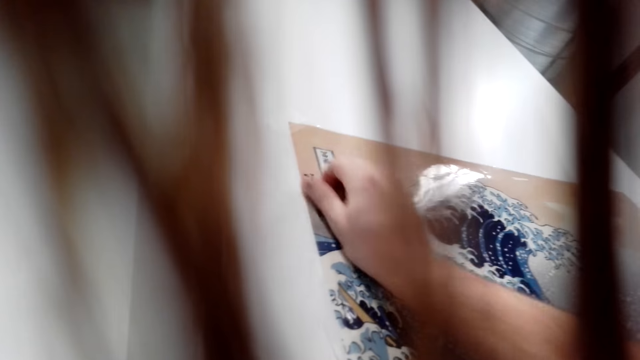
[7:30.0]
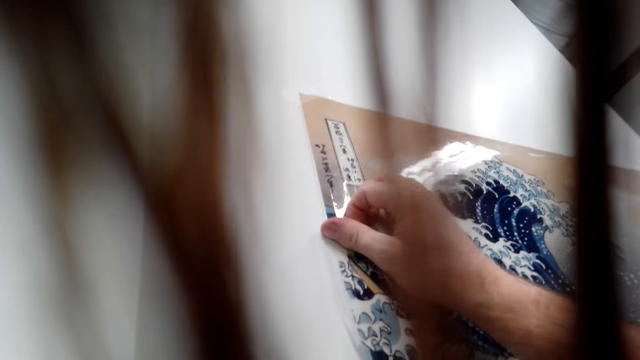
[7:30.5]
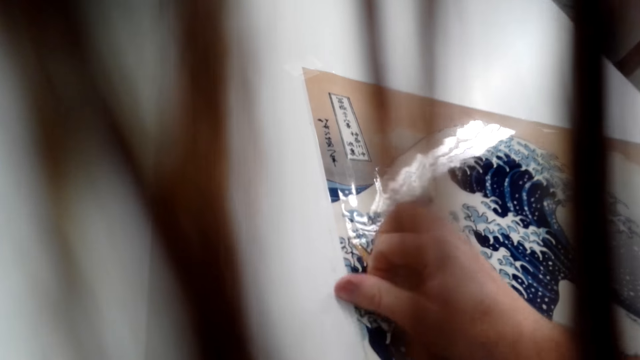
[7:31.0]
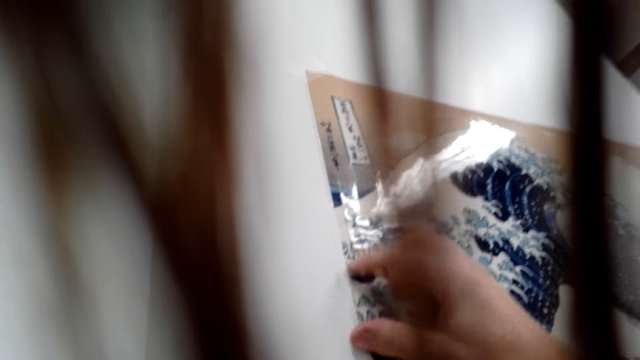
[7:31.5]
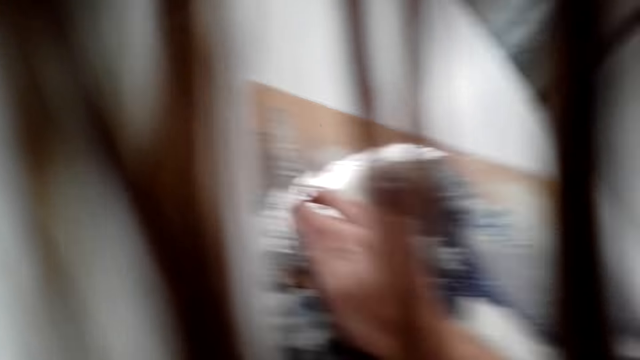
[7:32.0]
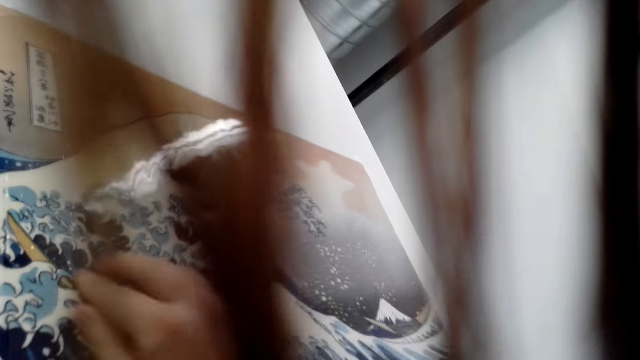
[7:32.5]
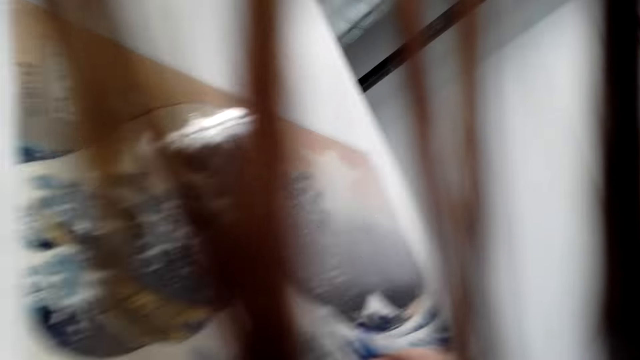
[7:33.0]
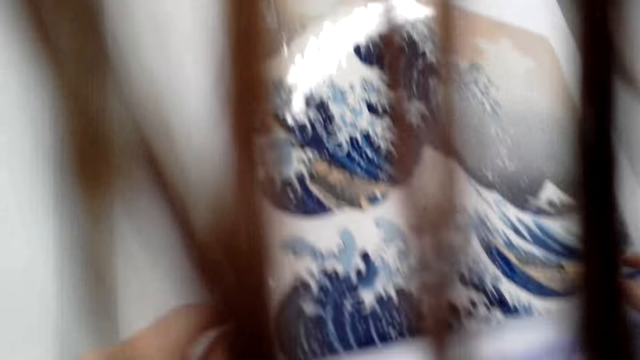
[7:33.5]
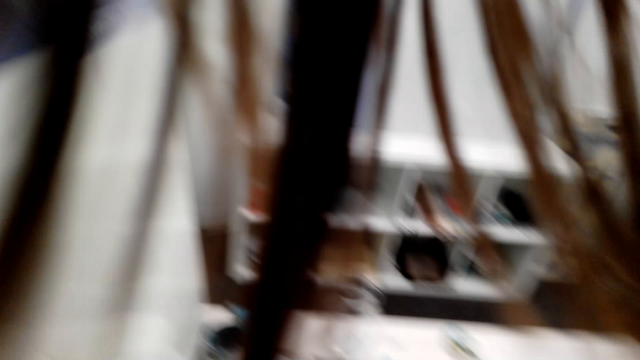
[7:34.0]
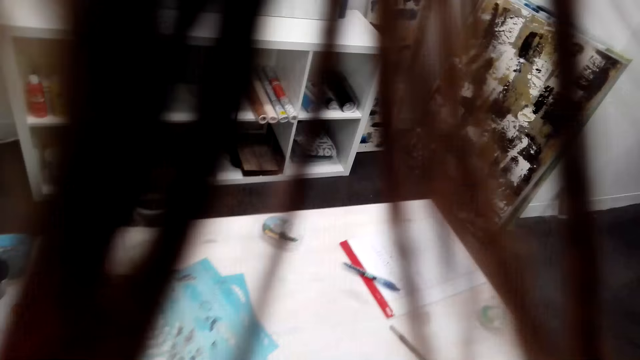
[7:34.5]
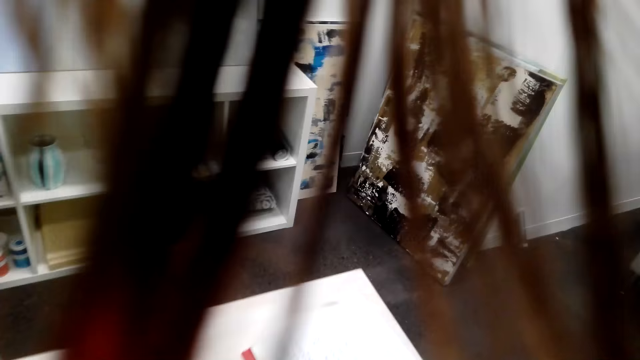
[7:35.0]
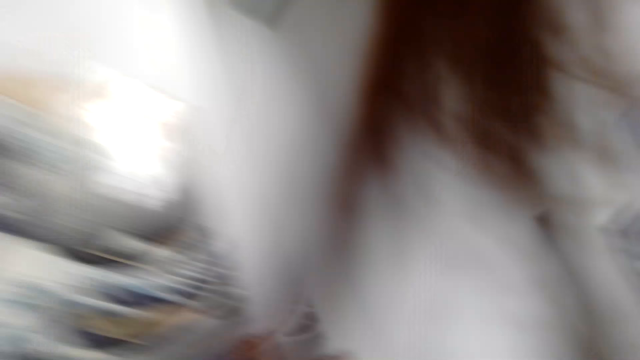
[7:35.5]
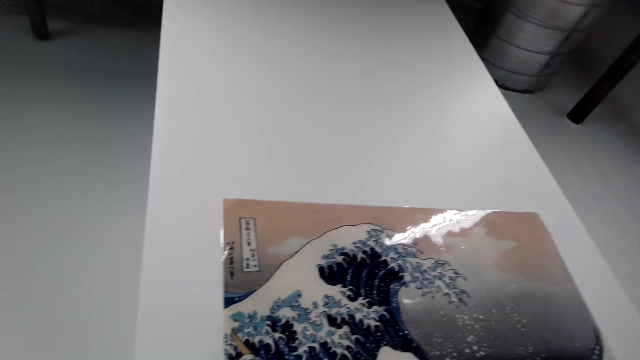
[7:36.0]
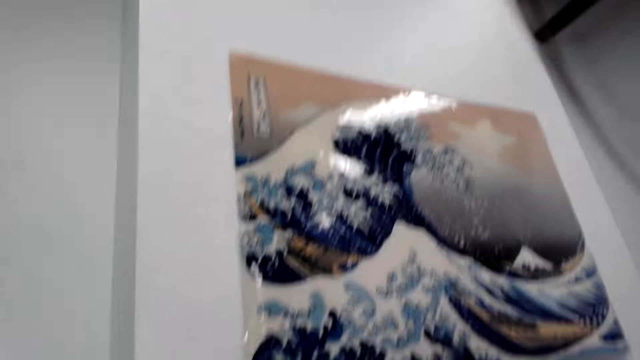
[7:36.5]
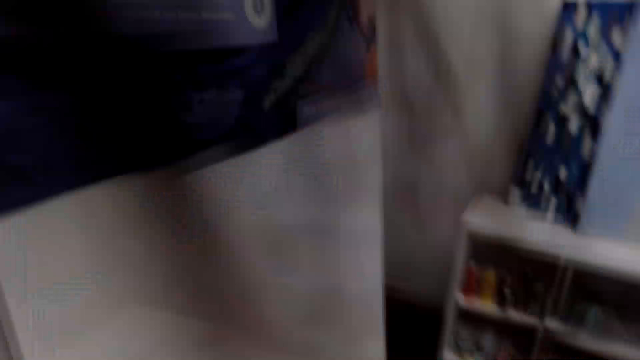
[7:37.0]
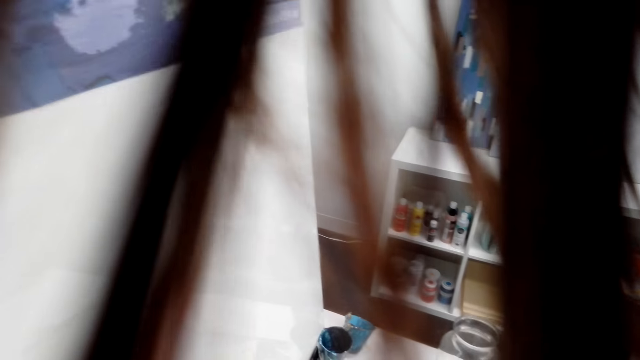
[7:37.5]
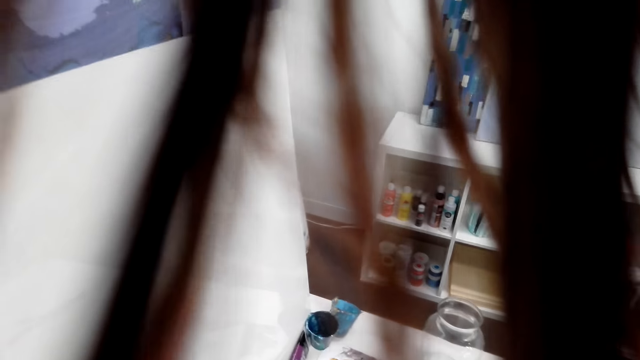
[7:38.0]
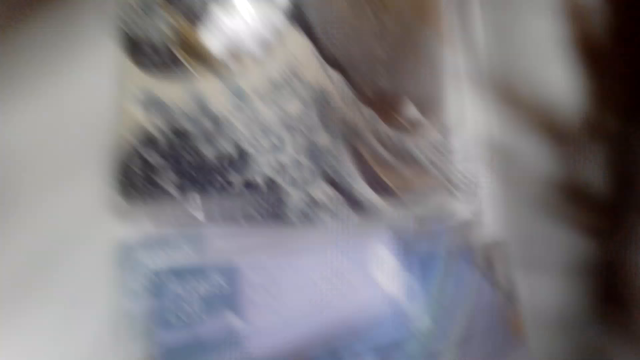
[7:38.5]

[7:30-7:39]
The camera wearer straightens a painting. They turn around. They walk in the room. They look around.

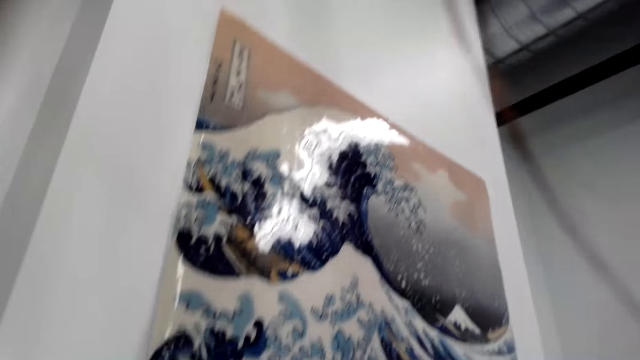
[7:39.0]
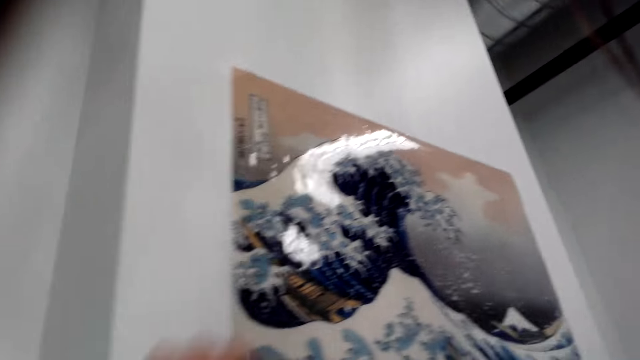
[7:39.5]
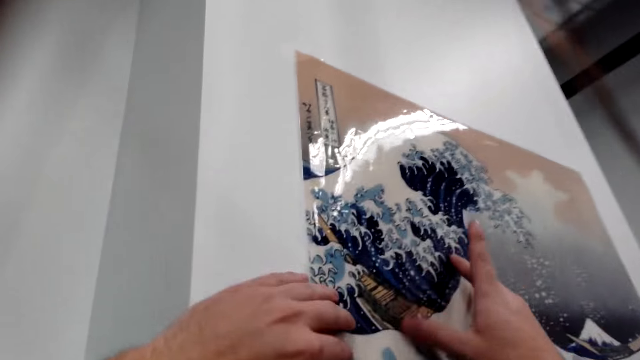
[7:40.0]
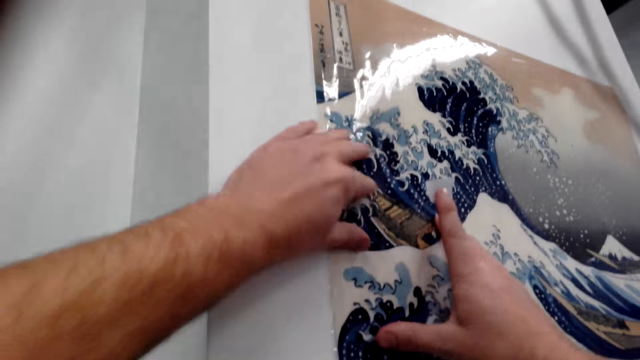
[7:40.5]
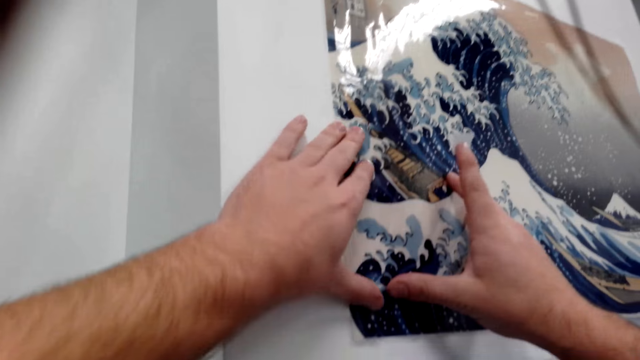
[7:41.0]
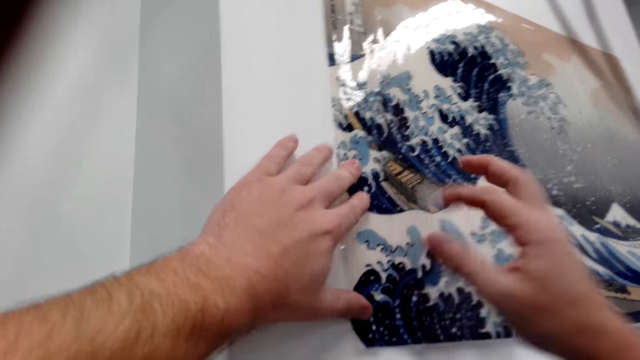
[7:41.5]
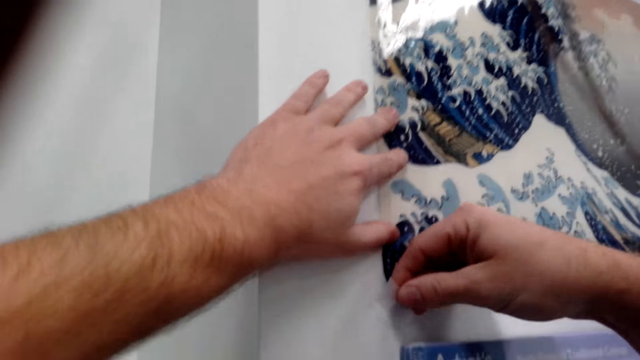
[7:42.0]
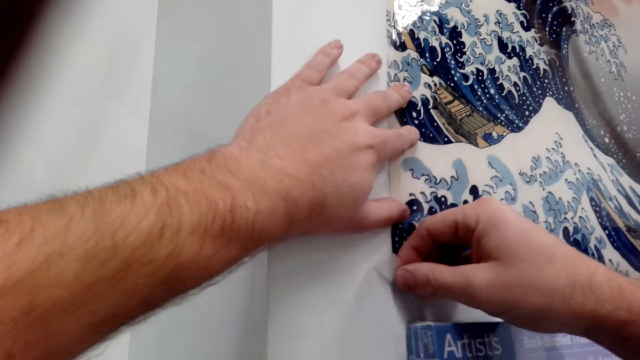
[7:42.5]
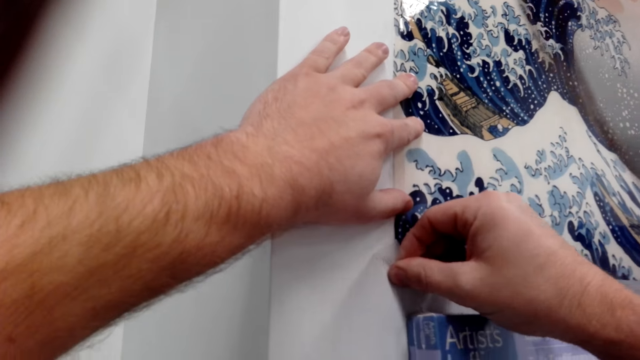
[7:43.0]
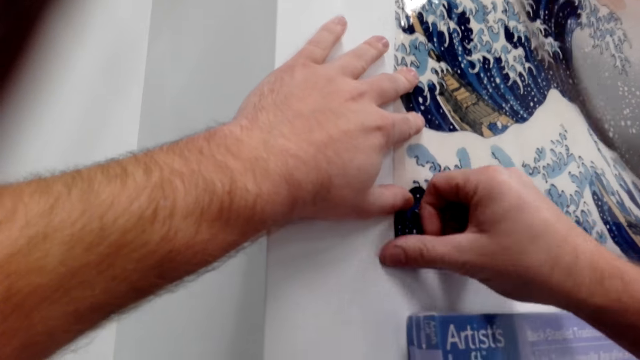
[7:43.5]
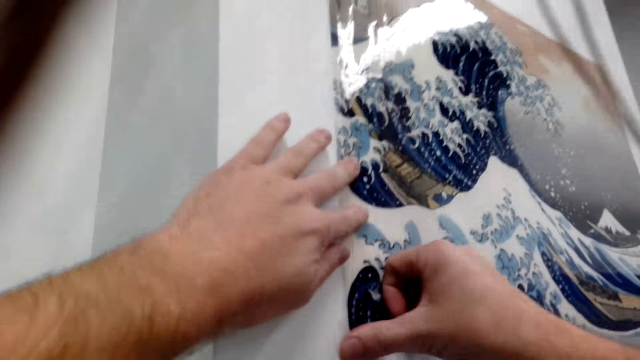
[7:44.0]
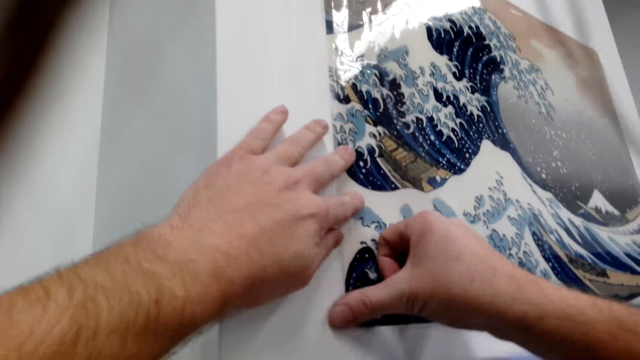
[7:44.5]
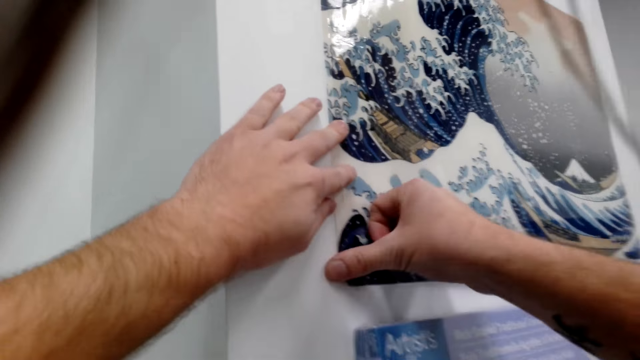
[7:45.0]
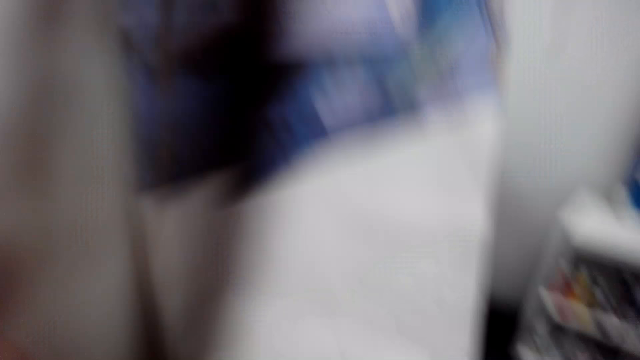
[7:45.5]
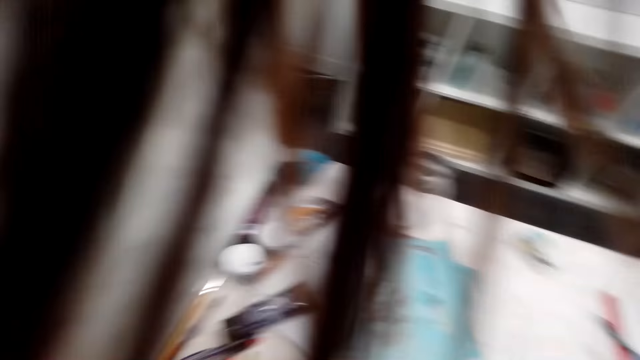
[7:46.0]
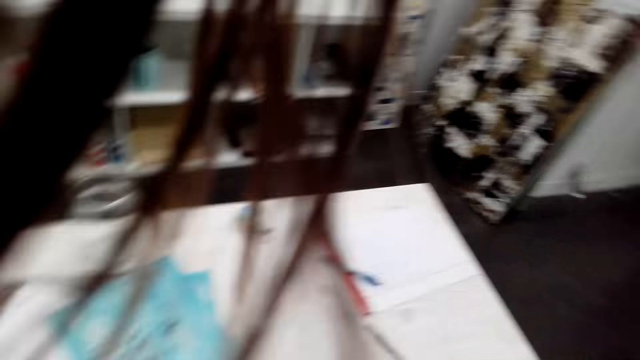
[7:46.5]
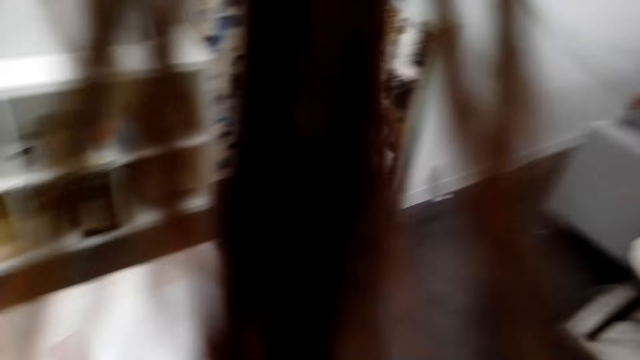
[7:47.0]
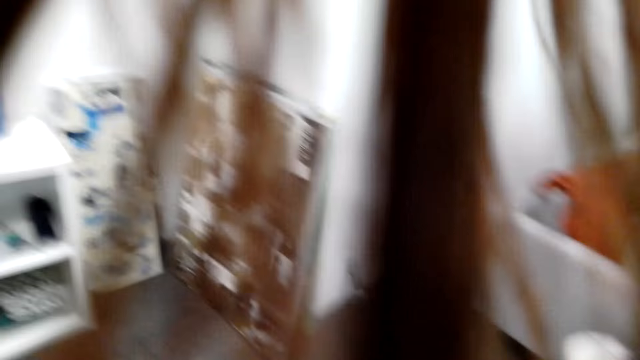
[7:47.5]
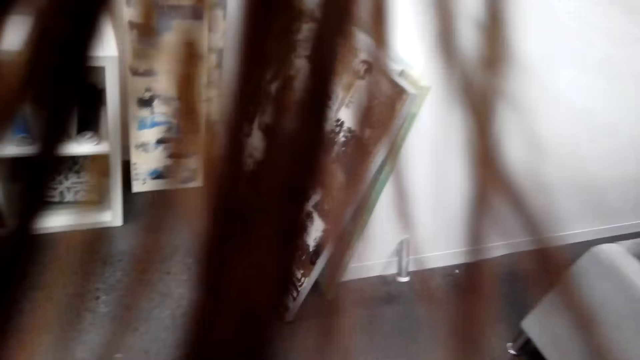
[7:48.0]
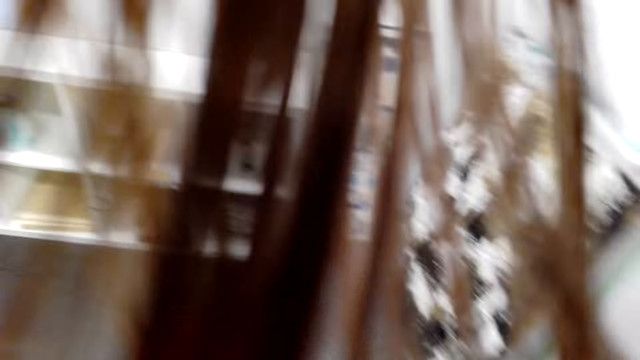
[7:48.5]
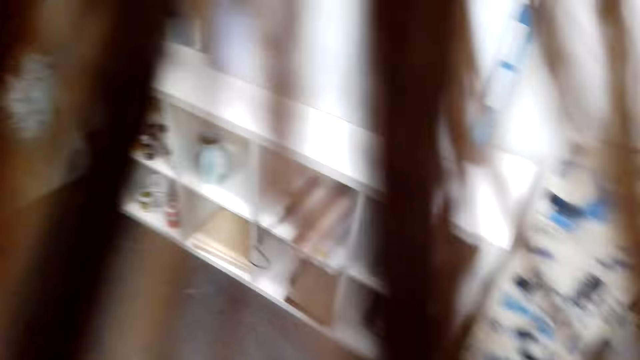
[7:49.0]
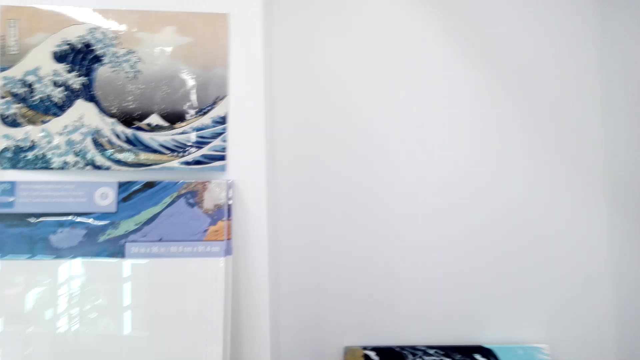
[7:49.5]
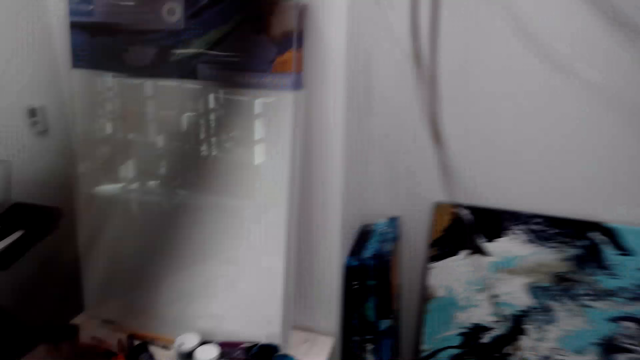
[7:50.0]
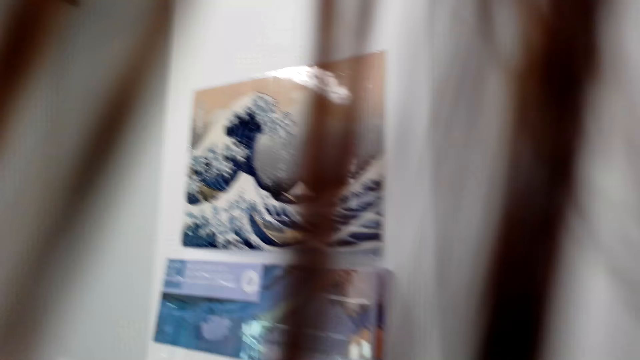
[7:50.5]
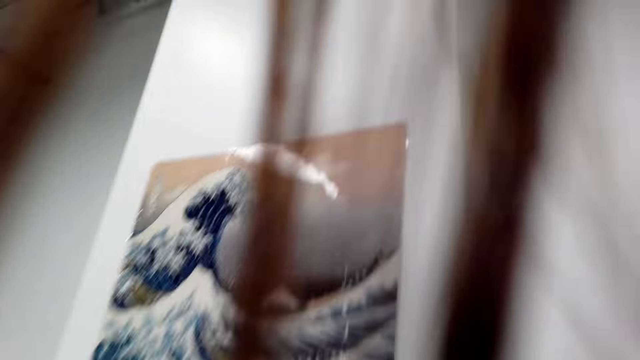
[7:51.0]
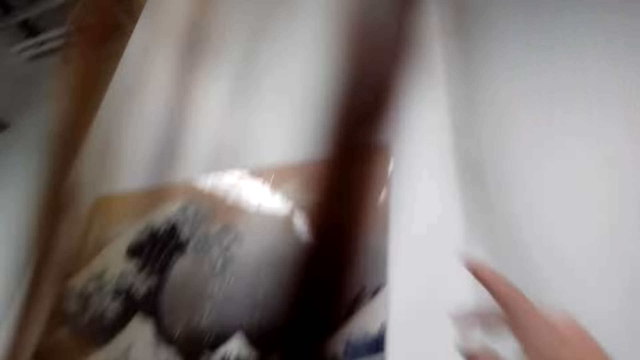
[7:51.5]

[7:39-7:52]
The camera wearer straightens a painting. They put sellotape on the painting and press sellotape on the wall. They walk around the house.
